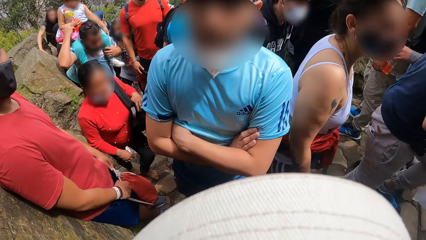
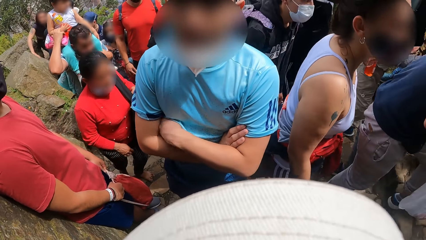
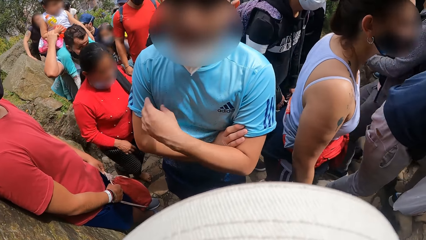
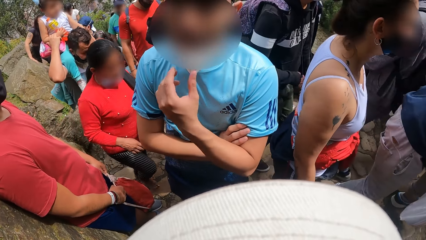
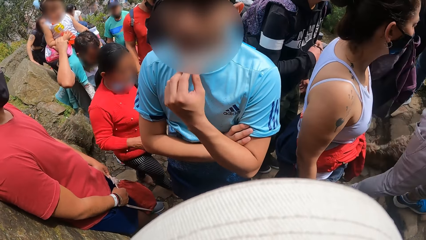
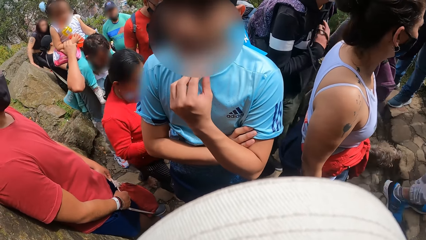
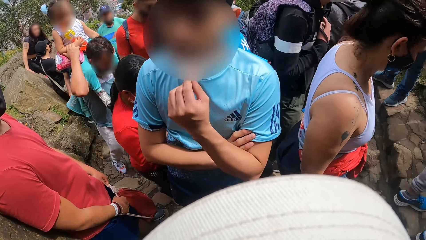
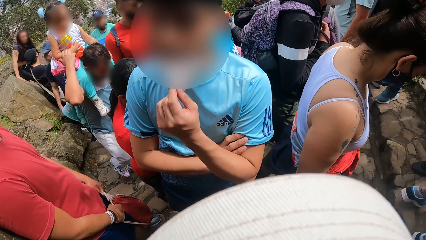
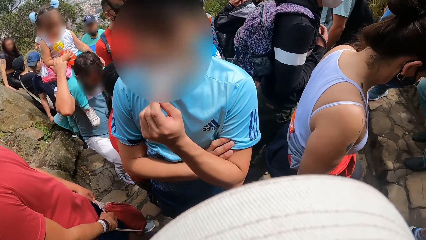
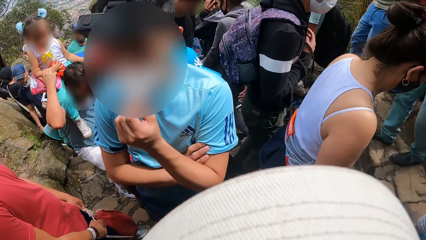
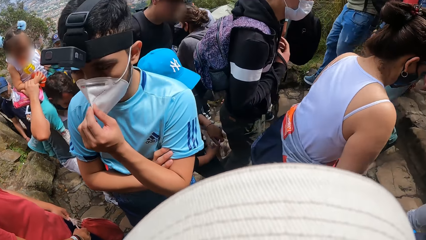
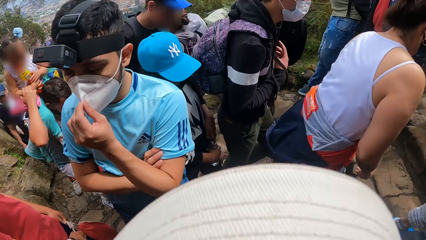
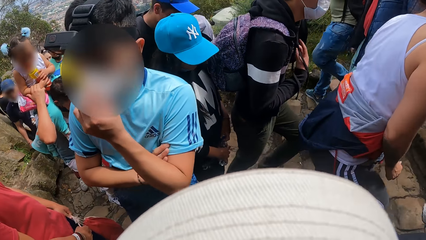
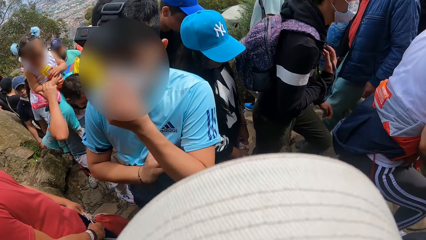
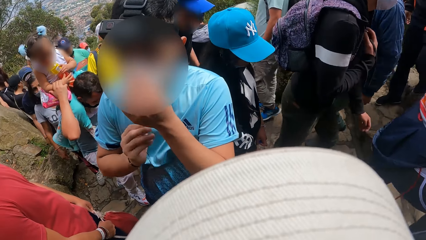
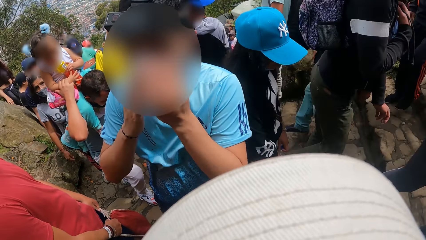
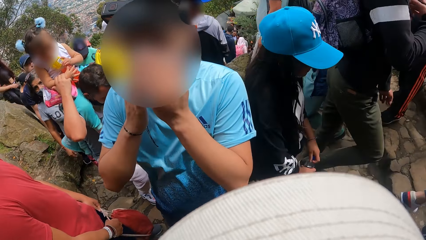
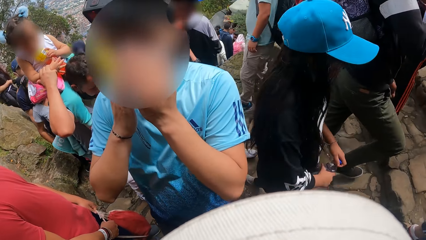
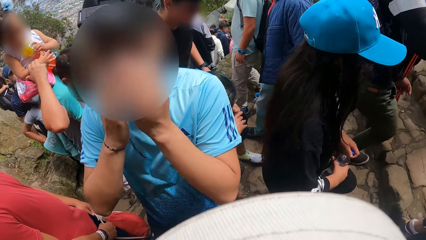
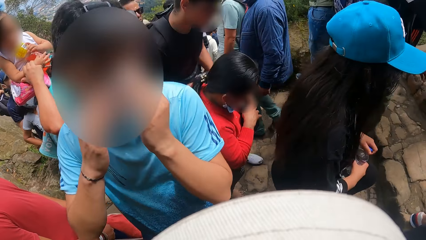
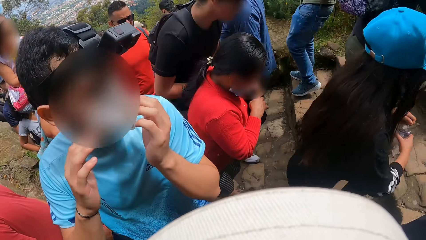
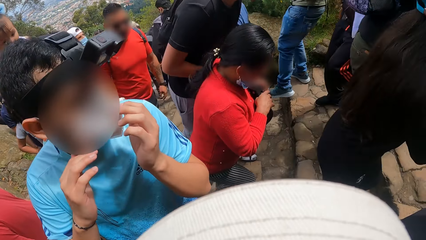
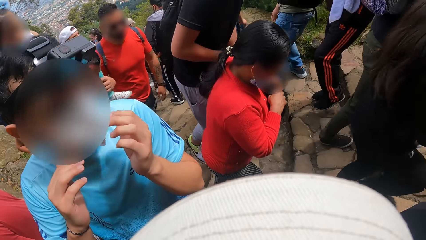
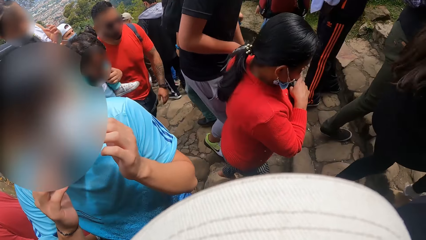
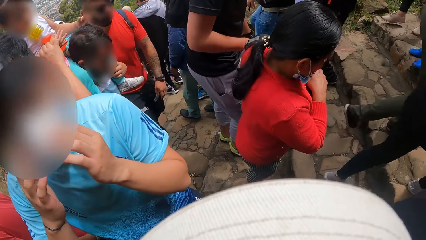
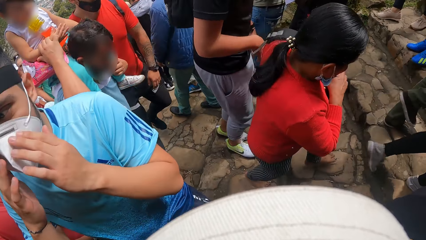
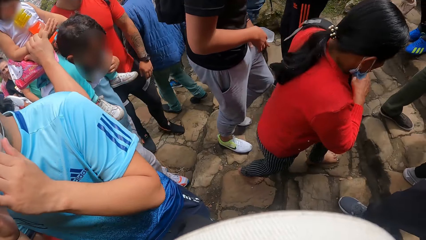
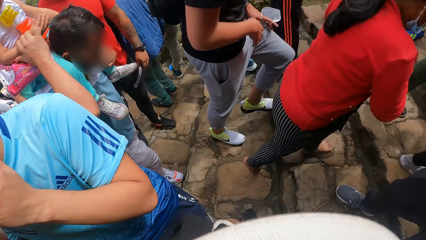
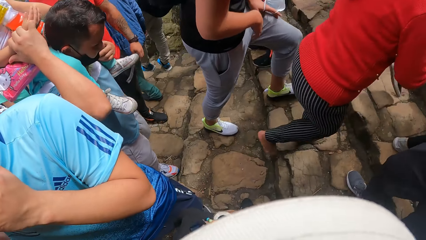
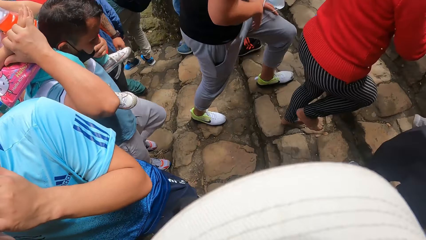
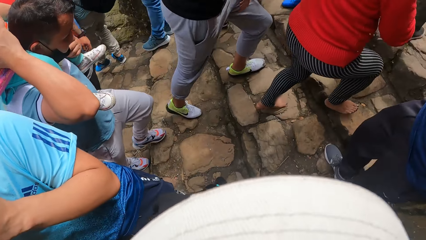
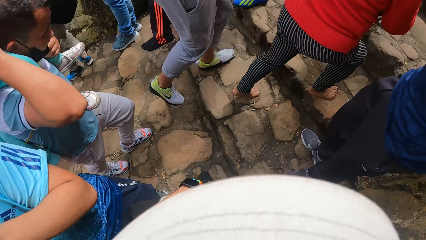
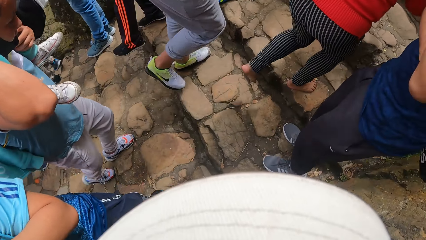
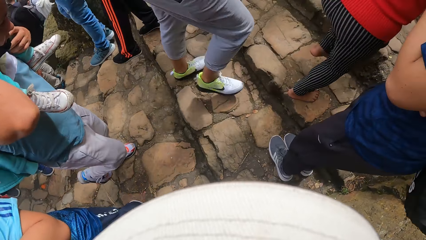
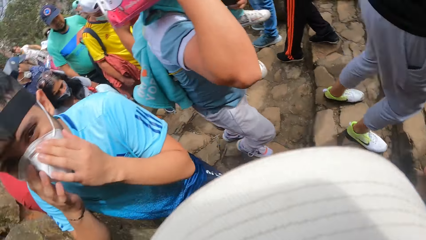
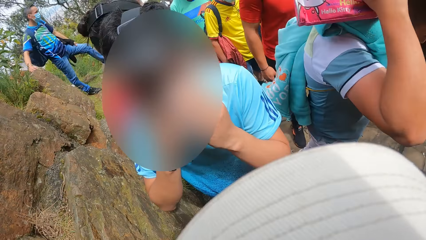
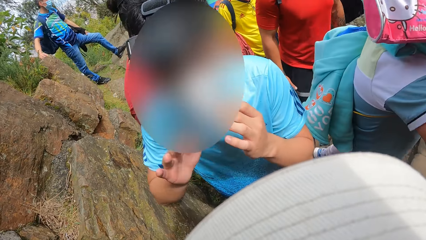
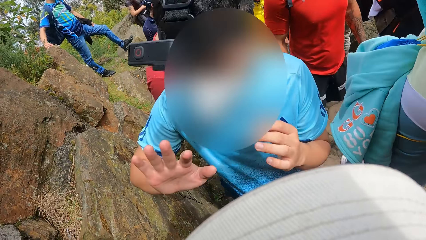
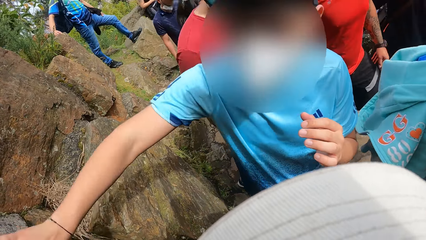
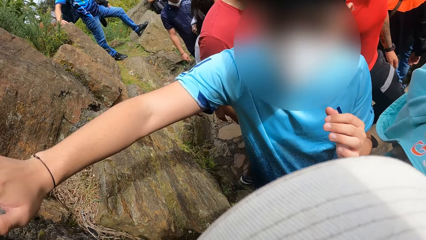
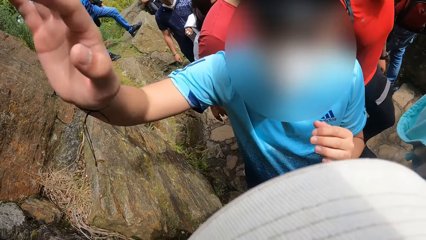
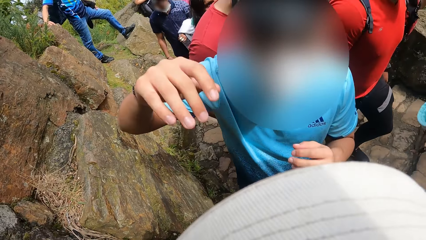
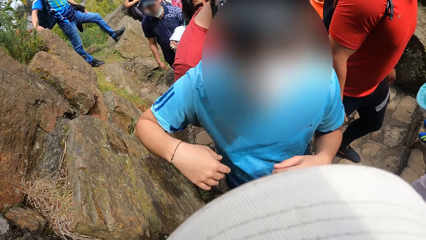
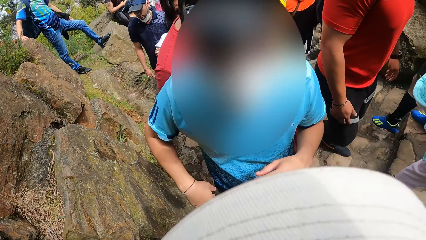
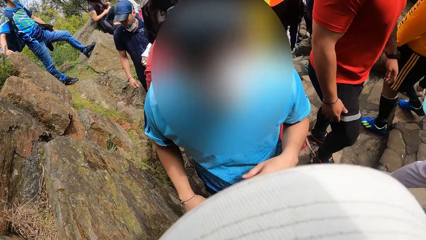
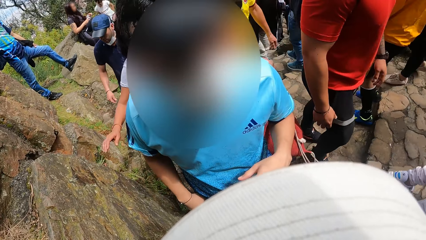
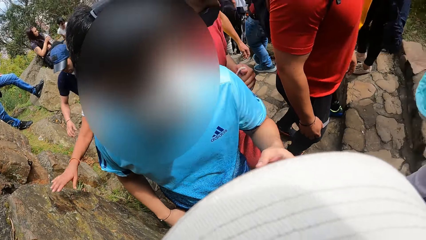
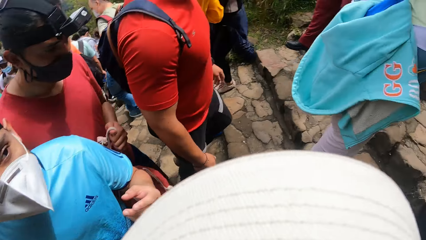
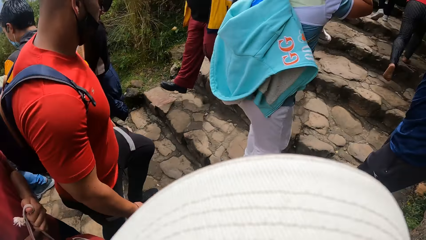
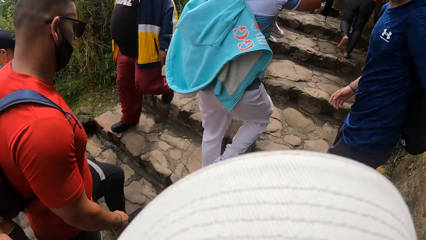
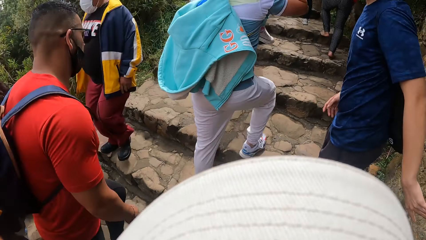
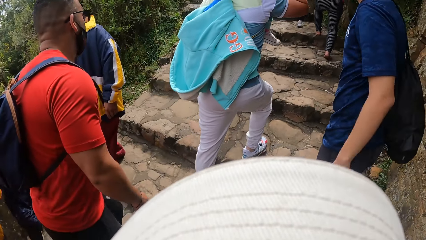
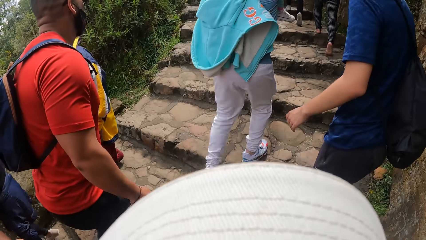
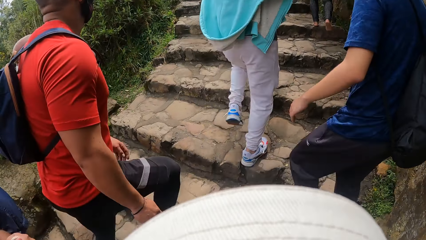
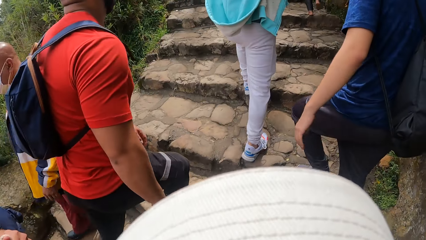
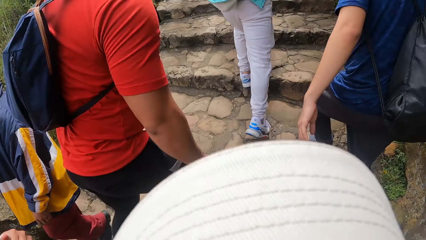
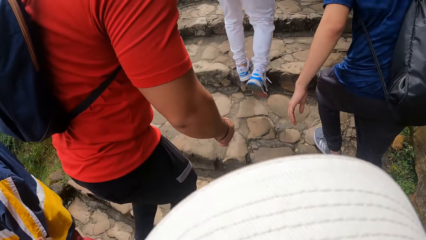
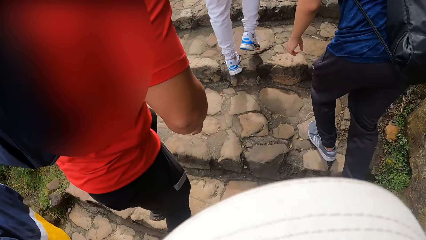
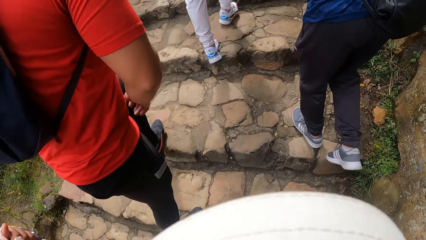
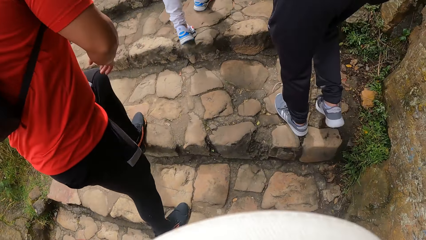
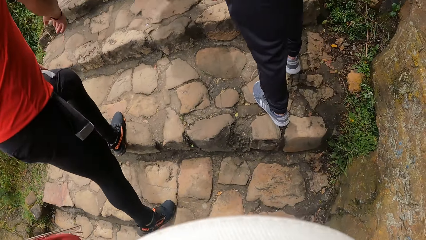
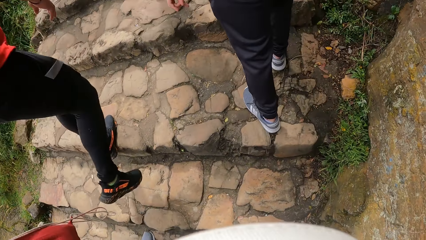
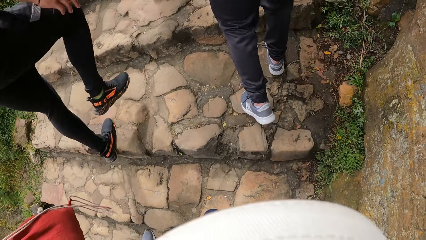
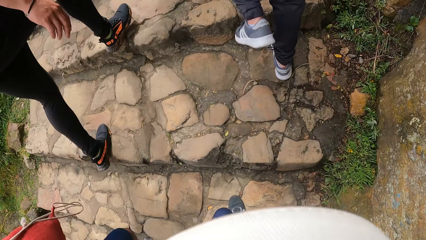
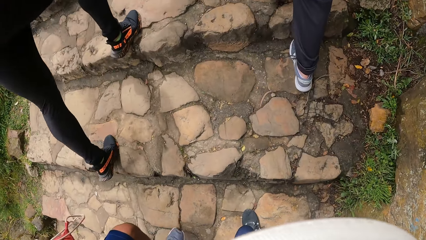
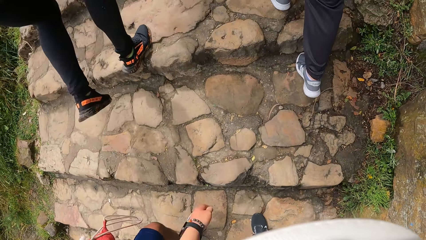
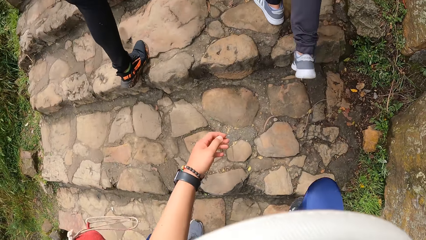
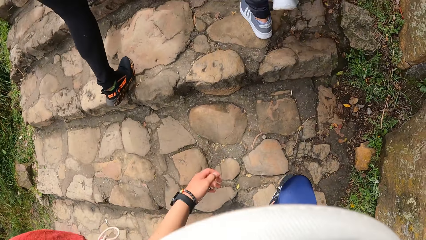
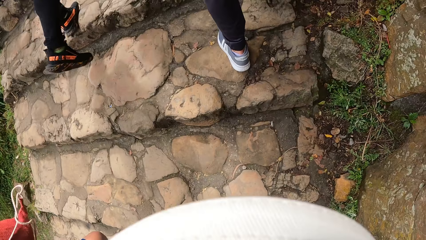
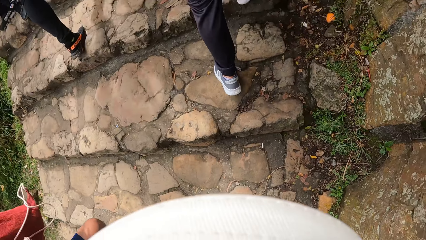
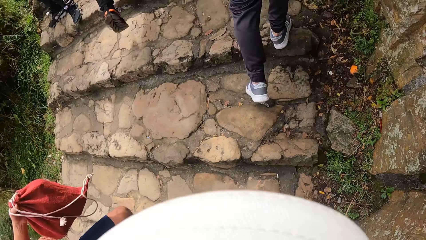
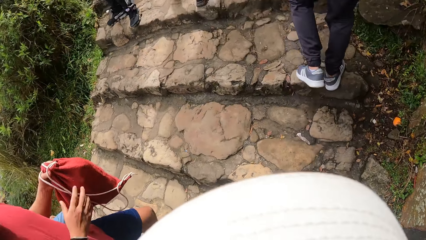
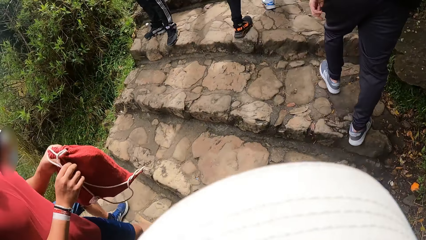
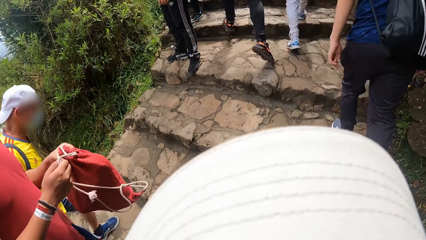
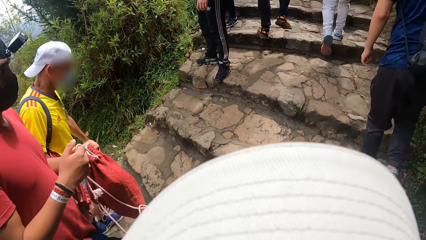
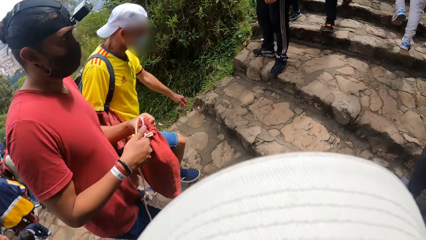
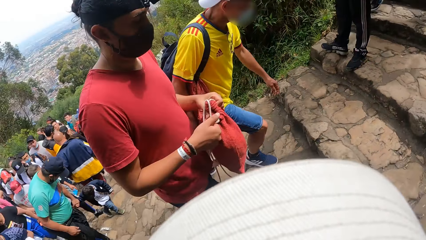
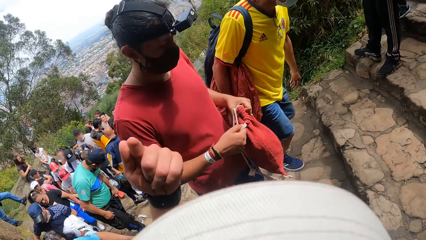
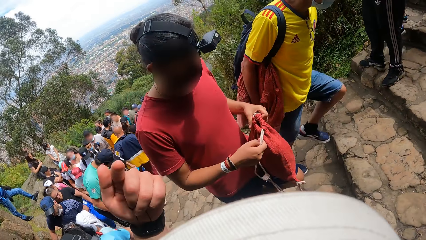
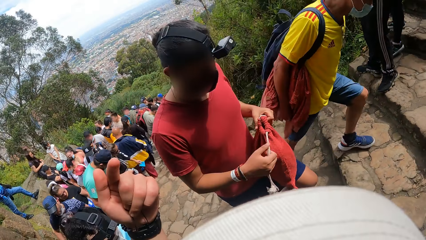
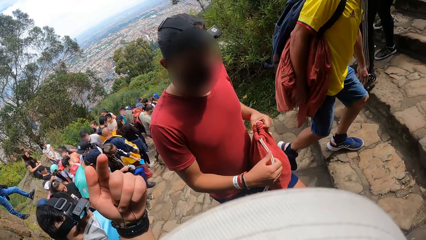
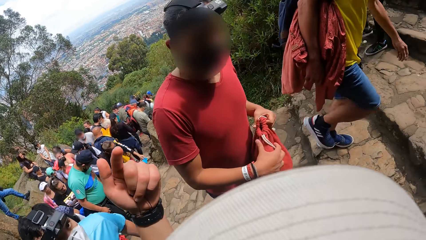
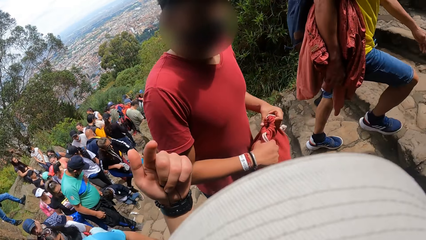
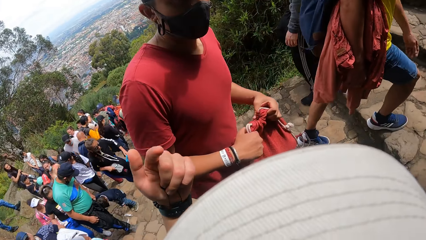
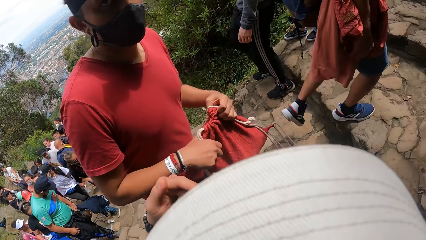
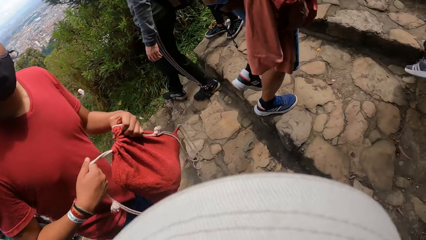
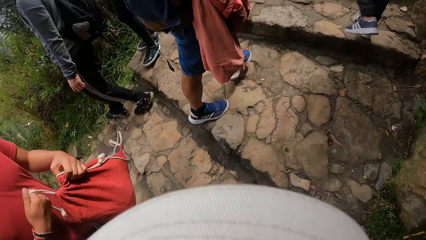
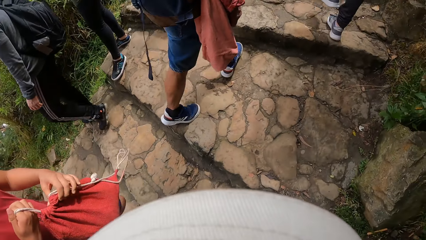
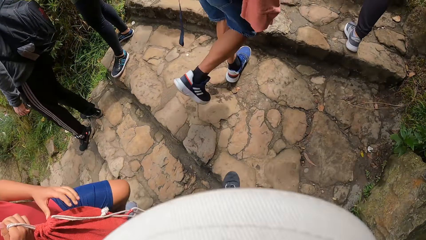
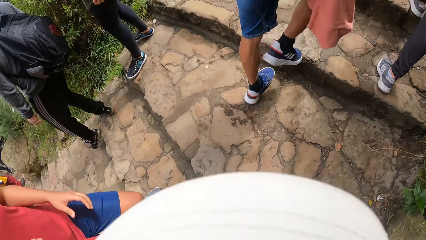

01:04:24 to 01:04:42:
A man adjusts the facemask and gestures out. The man walks up a flight of stairs. The camera wearer walks up the stairs. A group of people walks up the stairs.
